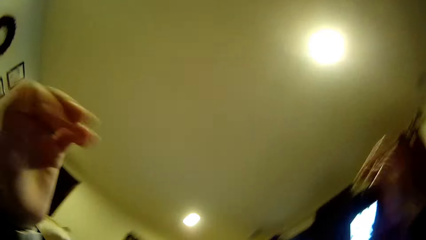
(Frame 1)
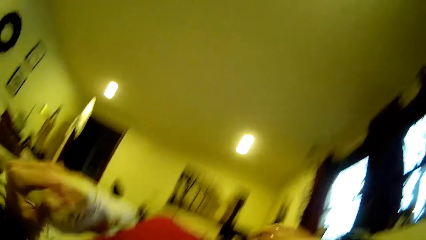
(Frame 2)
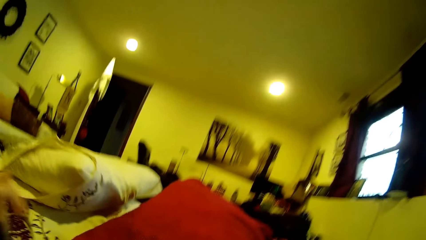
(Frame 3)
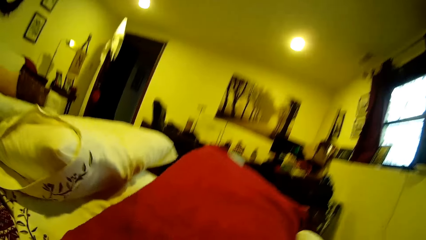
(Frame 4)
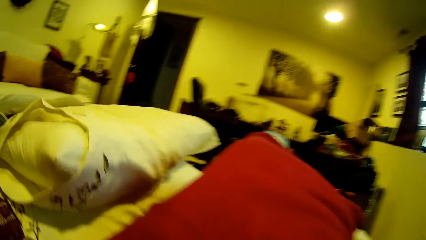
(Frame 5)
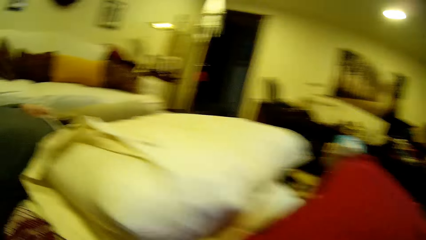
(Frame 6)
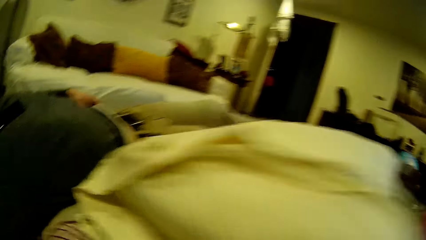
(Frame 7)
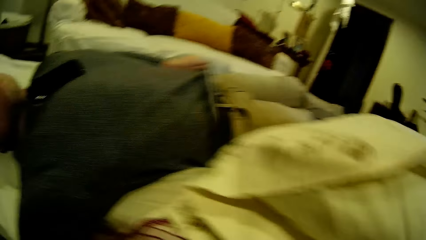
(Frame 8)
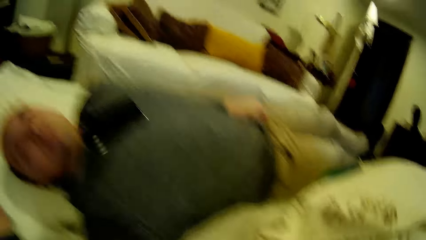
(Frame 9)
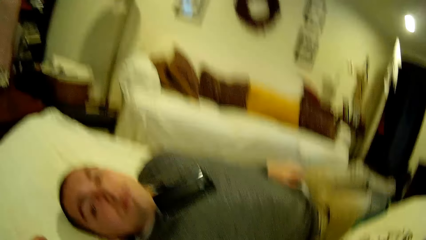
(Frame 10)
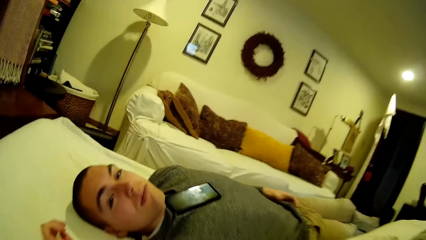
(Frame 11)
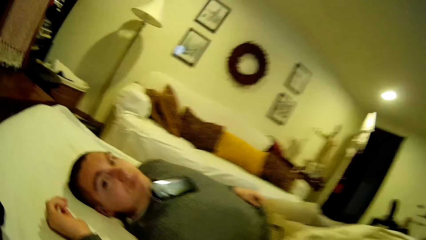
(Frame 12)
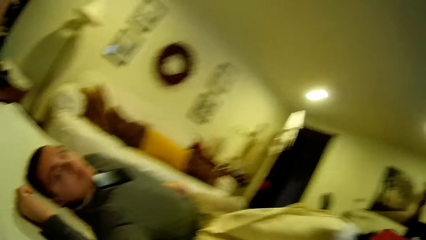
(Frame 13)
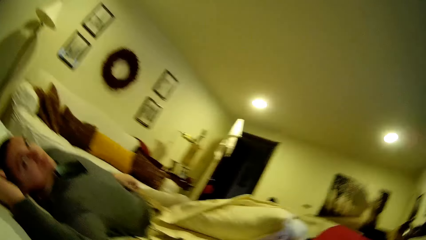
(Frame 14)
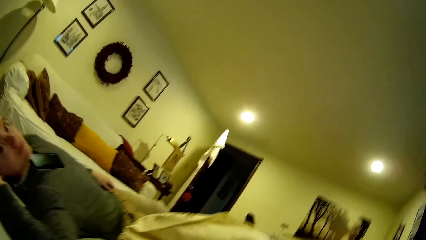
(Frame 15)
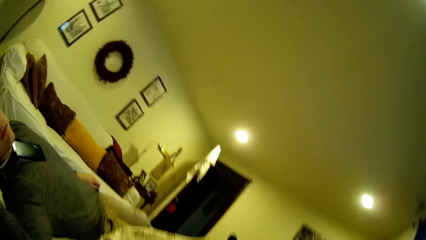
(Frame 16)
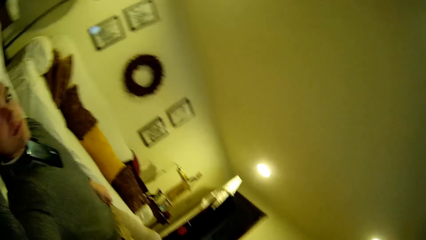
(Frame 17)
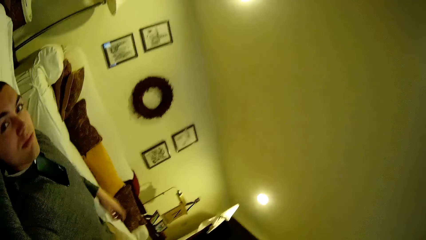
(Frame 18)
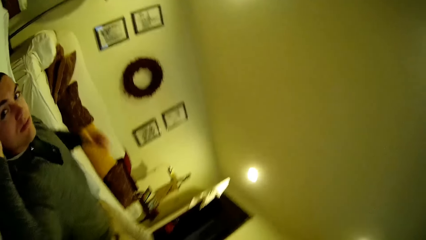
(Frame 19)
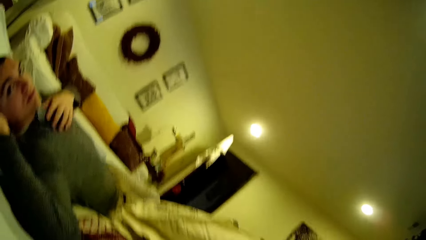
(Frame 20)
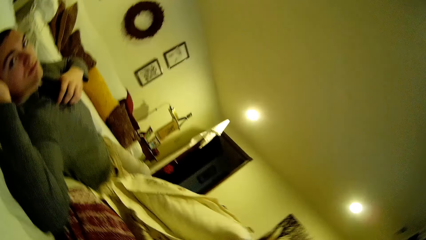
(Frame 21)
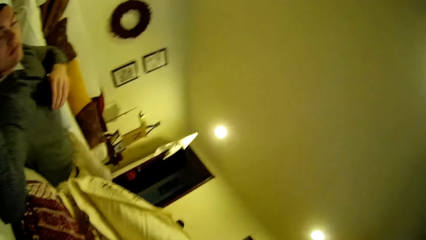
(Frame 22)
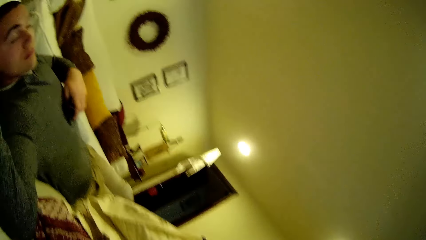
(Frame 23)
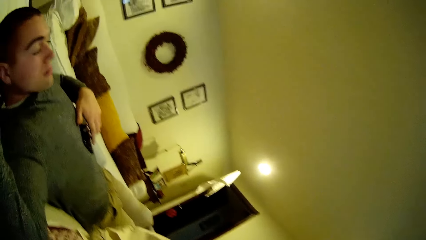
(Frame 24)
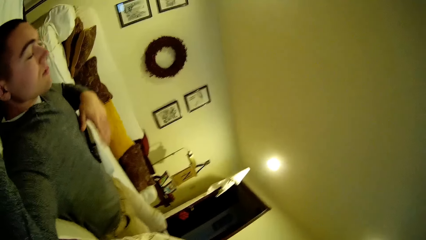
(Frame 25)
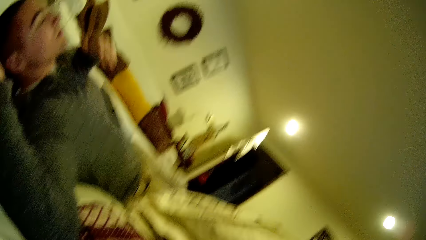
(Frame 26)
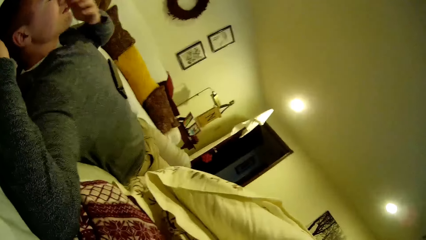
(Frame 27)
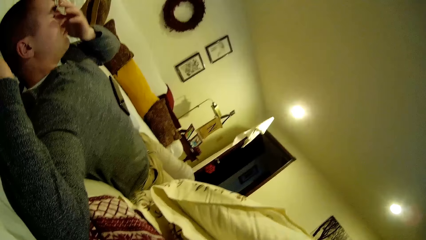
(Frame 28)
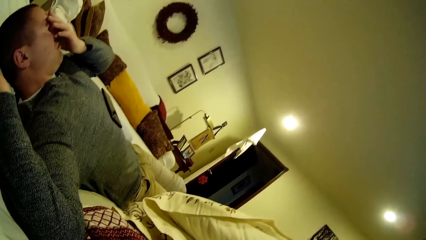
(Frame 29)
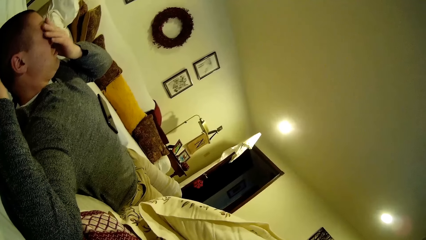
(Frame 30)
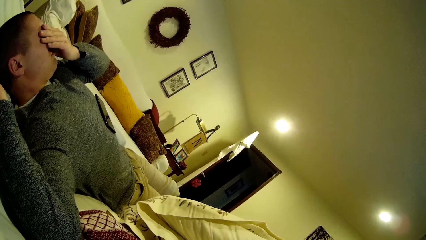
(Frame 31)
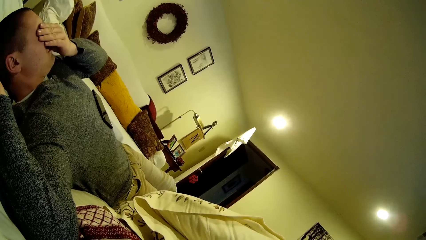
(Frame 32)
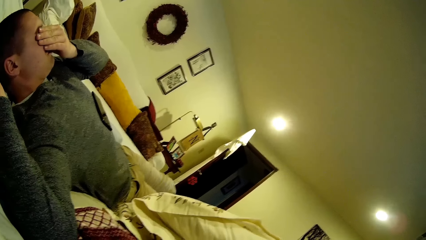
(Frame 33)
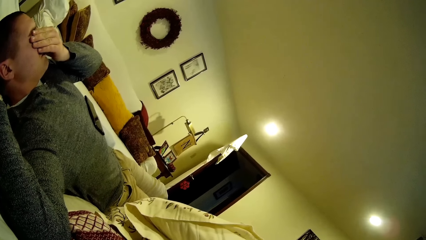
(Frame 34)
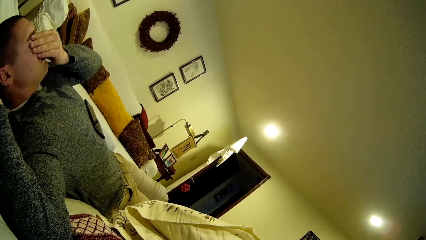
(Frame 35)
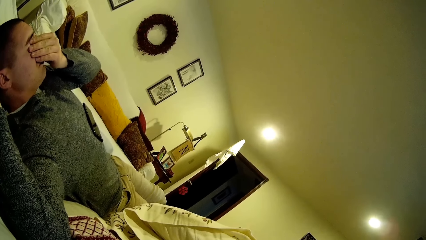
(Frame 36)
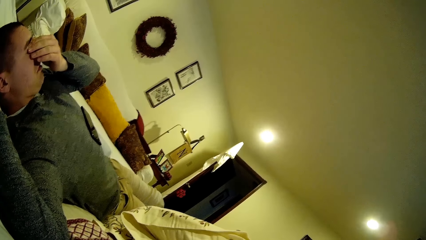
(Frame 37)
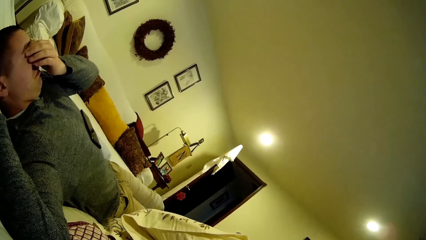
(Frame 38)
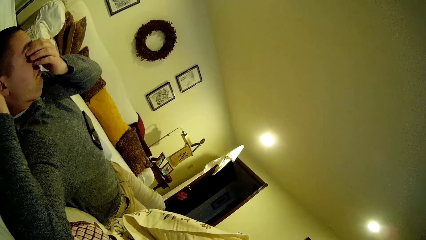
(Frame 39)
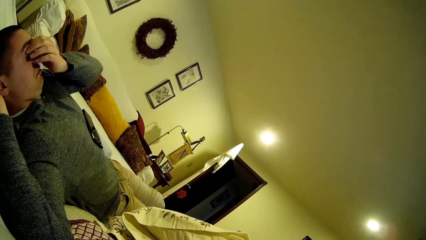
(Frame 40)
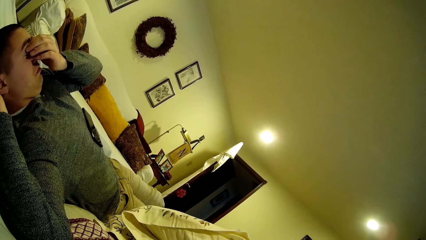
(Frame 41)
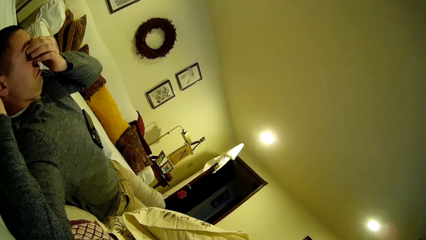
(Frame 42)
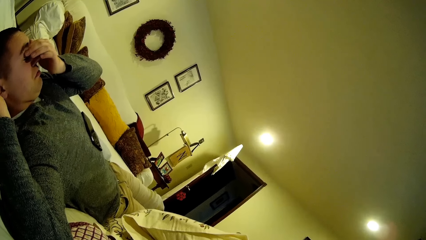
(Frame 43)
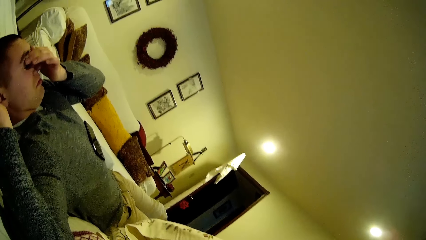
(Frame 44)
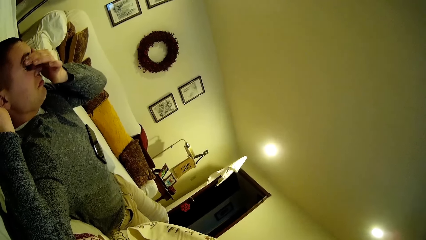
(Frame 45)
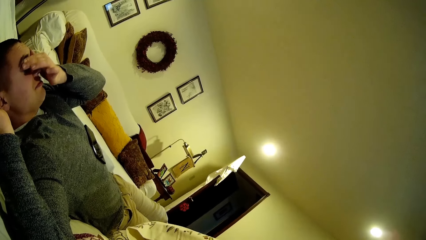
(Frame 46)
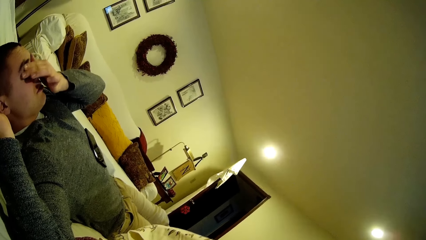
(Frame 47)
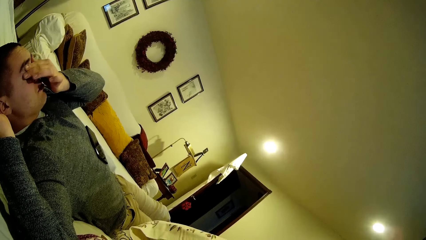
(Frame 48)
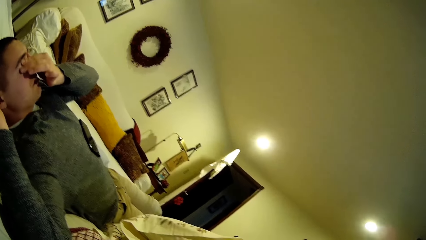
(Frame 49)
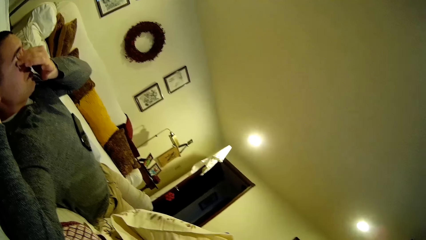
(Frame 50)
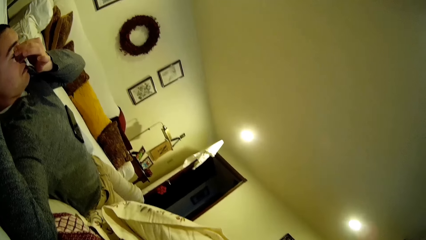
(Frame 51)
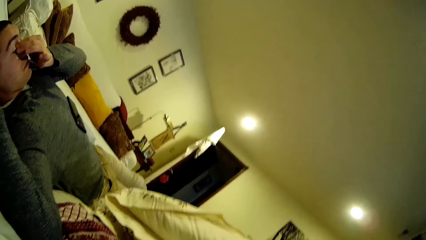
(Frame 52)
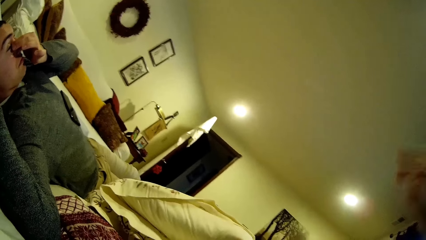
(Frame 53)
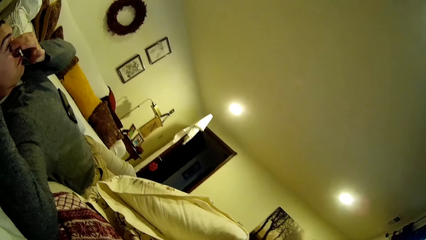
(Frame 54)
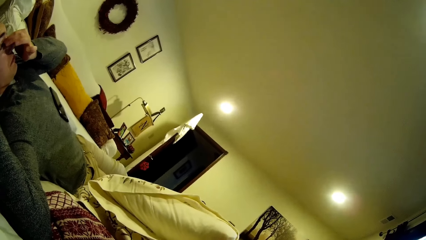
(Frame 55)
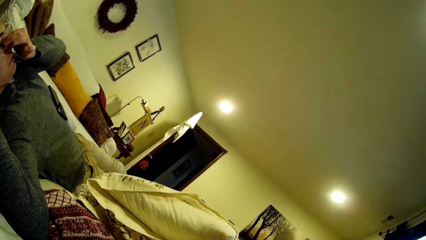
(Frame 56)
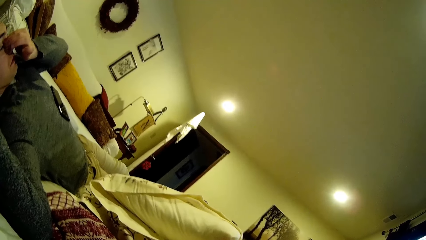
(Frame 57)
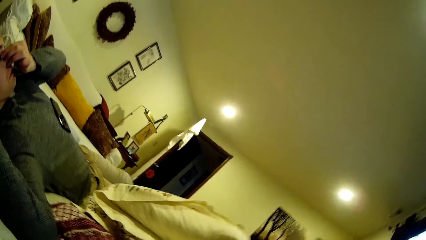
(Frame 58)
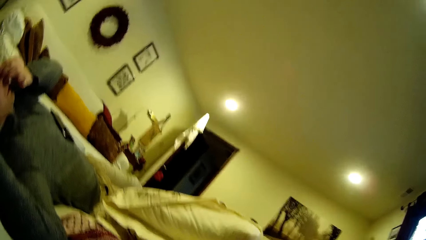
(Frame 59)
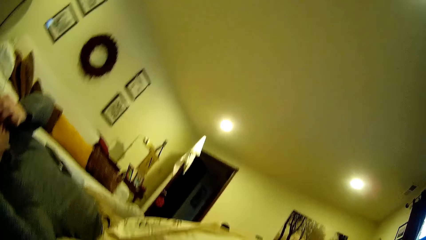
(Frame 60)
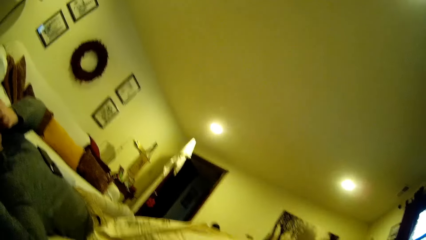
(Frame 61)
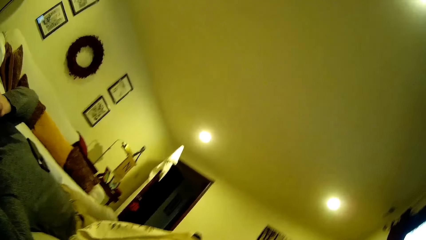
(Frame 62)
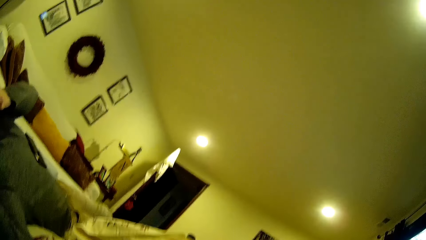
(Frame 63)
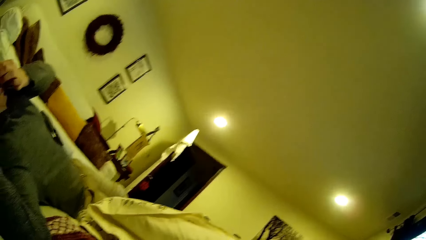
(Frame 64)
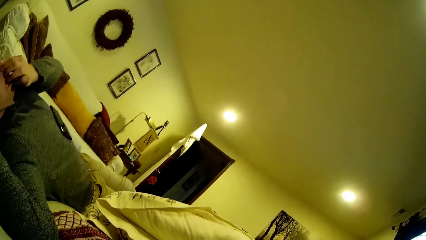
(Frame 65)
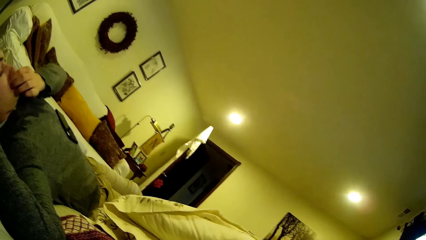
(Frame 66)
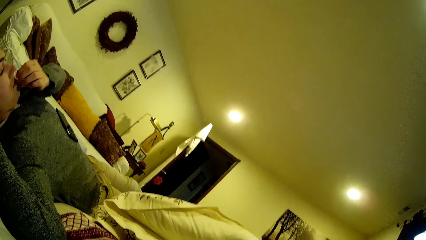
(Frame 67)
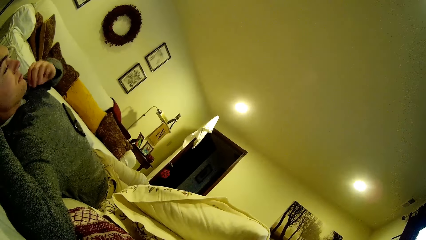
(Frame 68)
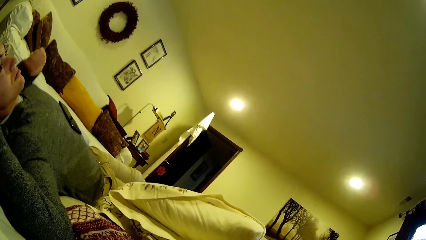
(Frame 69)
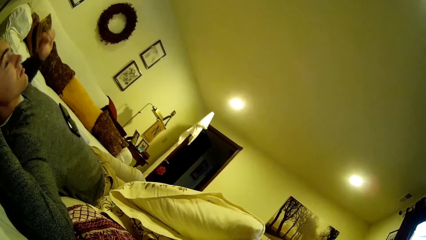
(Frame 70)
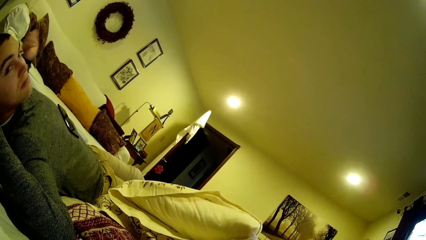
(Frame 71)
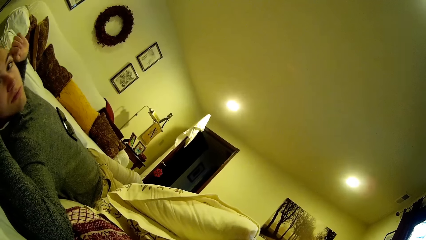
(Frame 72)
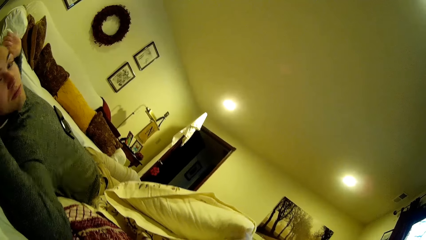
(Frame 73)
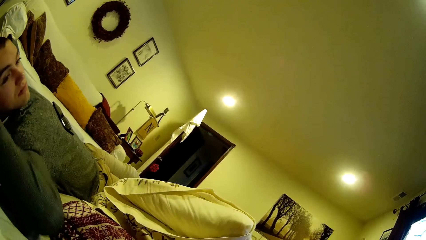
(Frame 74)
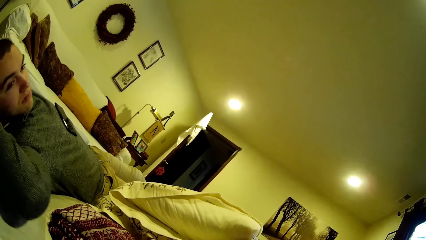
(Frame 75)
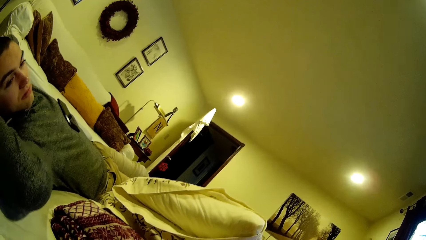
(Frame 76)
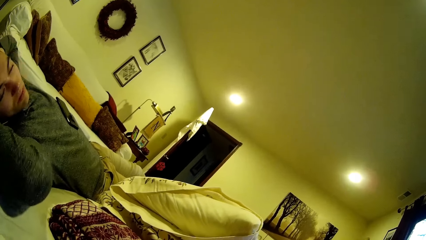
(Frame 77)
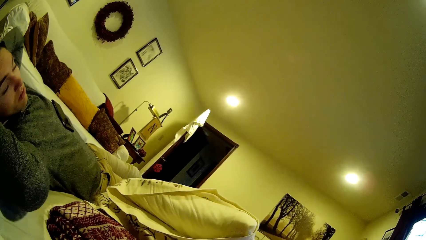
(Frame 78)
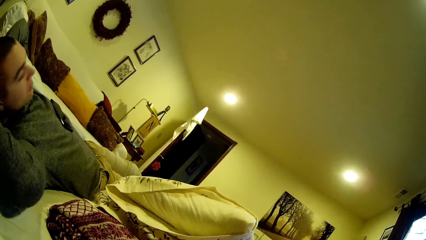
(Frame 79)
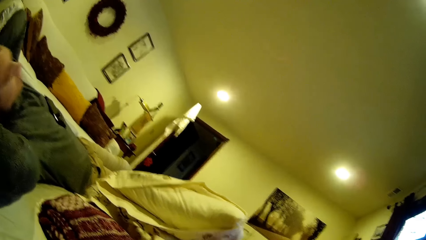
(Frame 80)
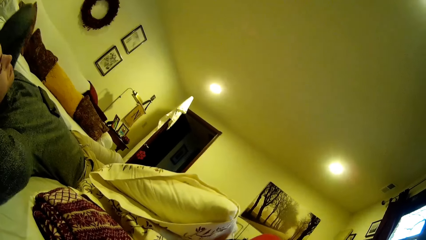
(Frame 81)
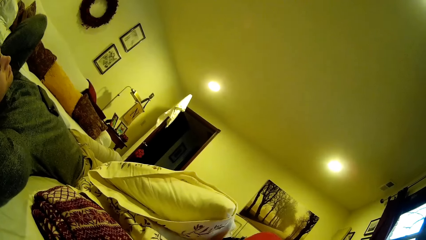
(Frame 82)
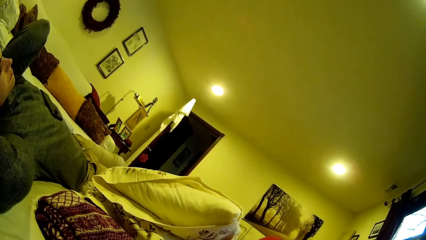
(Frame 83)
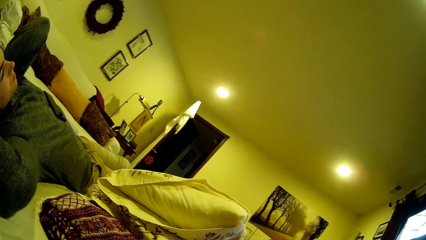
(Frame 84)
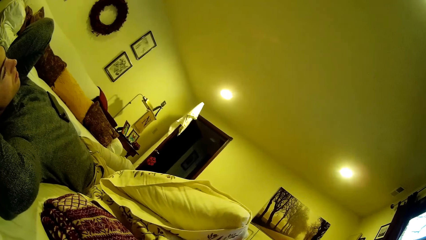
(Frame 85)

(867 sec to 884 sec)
The camera wearer drops the hand. A man moves the hand, drops the phone, lifts the hand and touches the face. The camera wearer lifts the hand and looks around. The man moves the hands.
